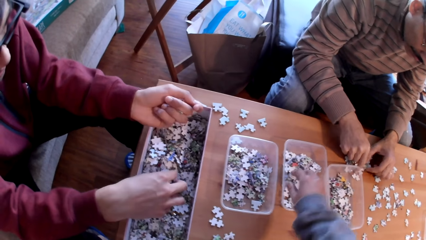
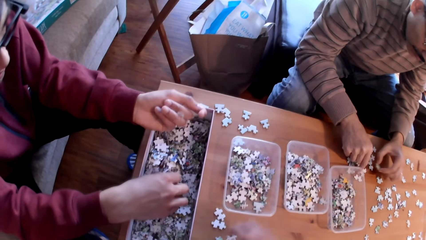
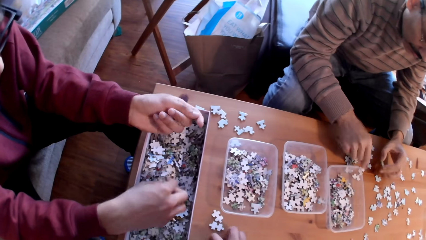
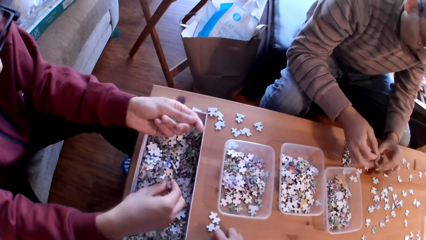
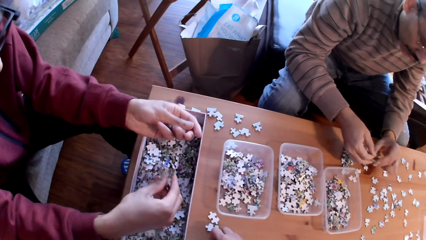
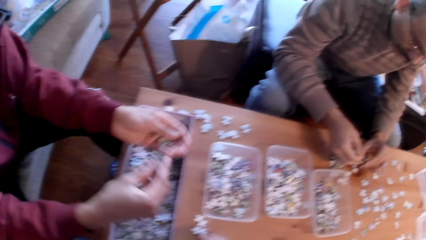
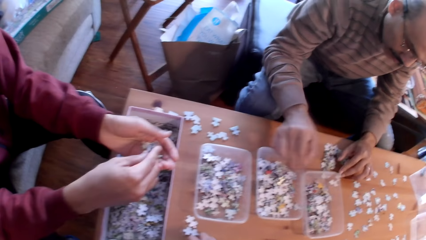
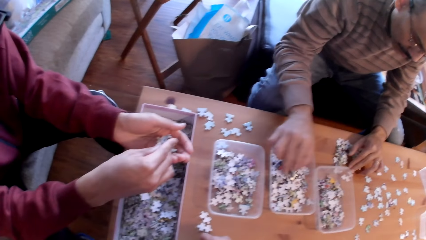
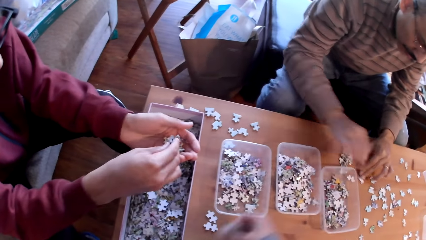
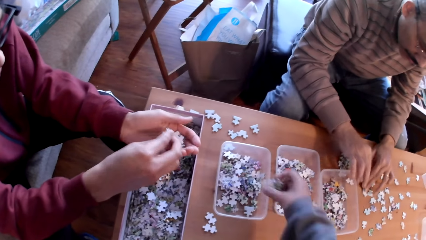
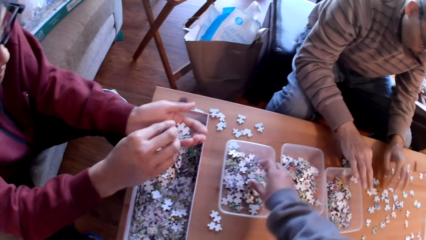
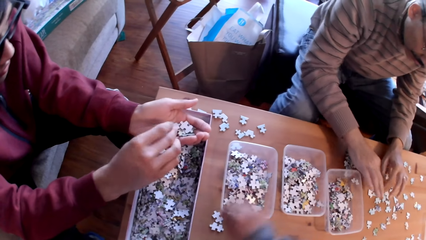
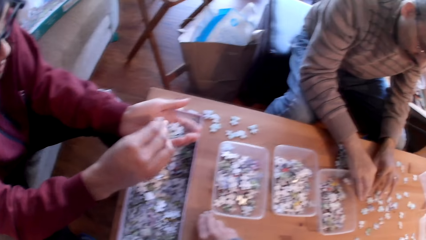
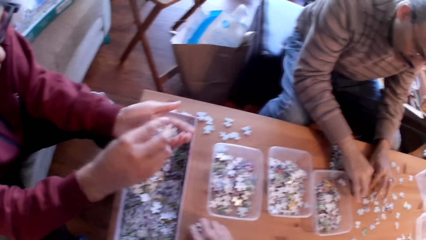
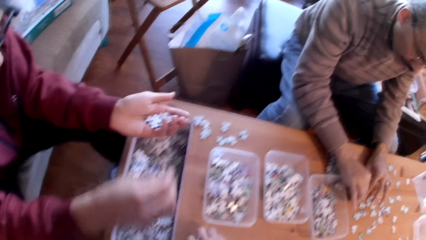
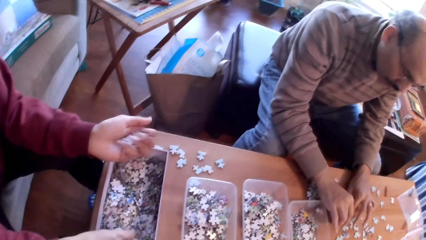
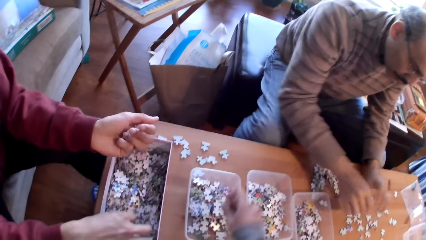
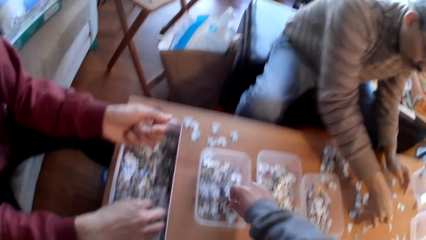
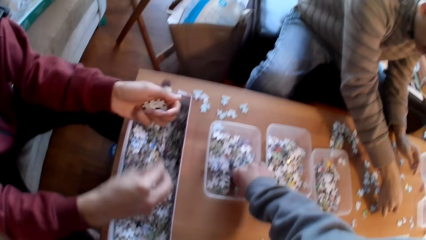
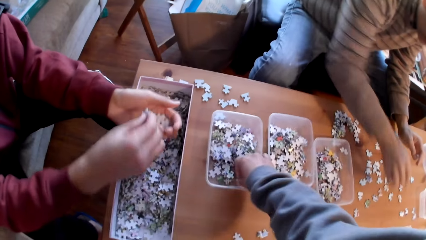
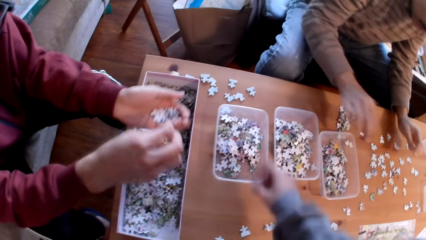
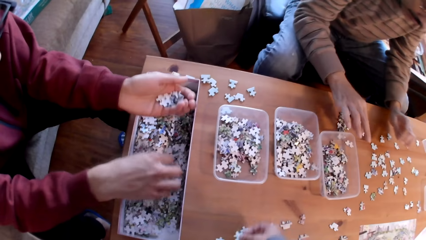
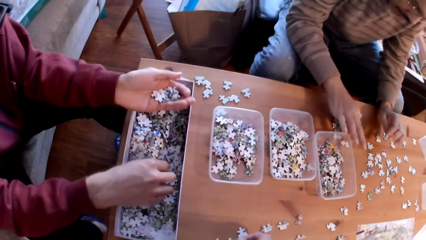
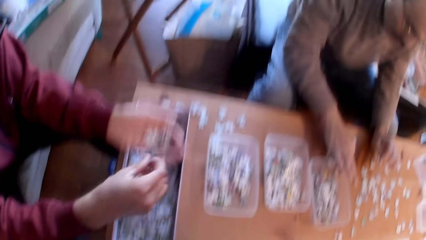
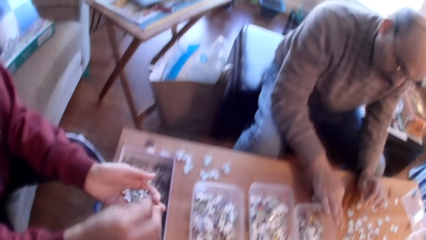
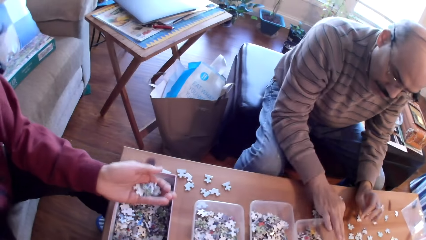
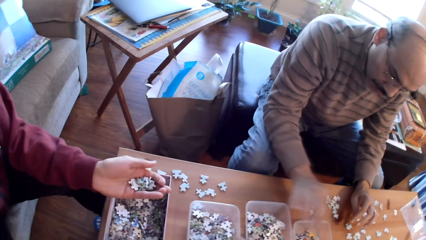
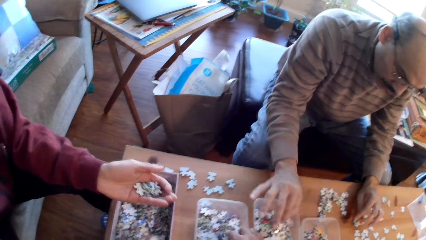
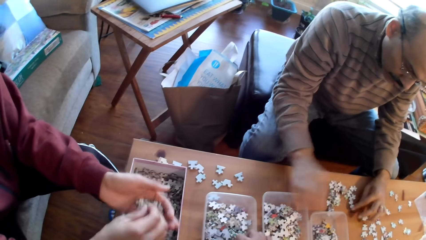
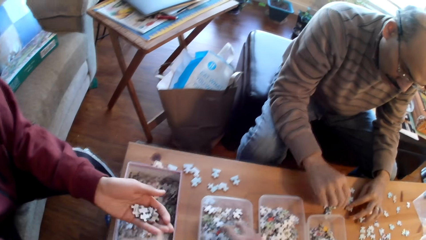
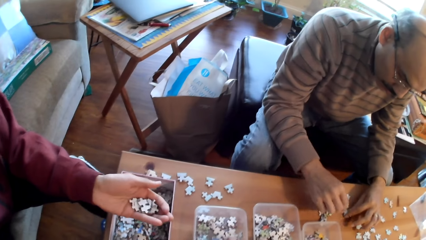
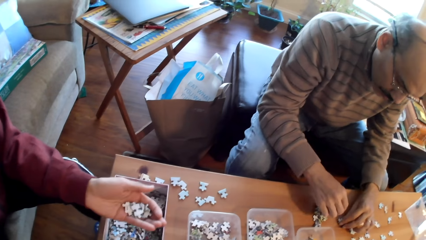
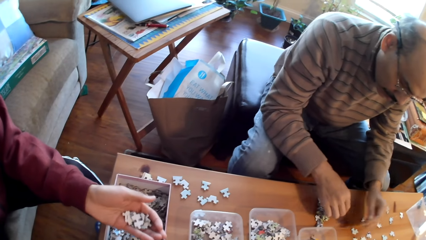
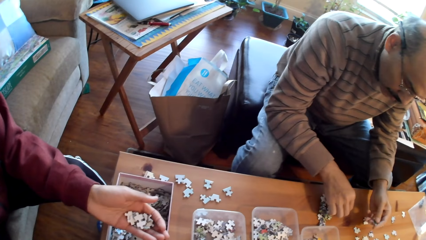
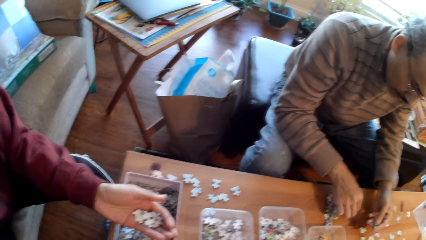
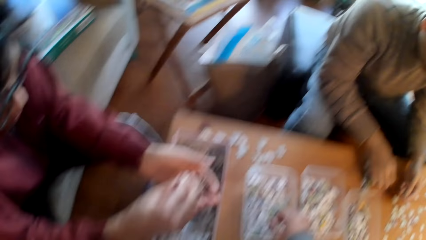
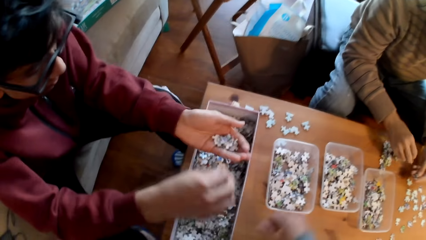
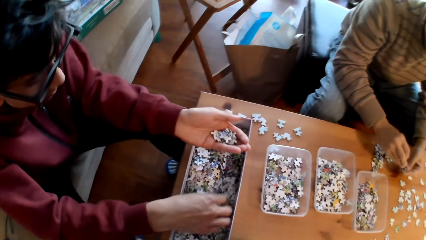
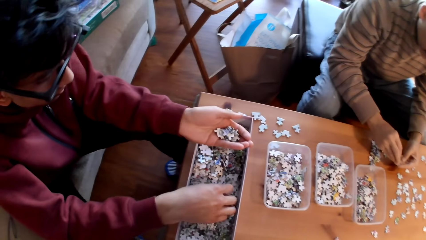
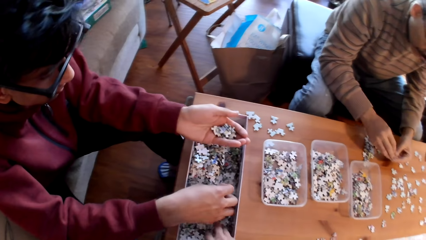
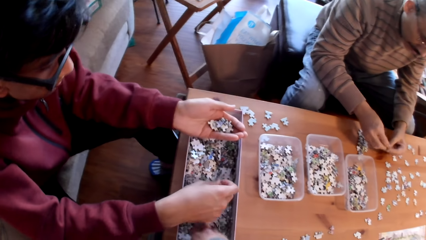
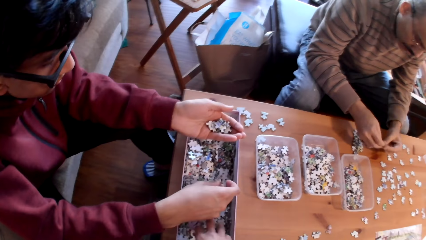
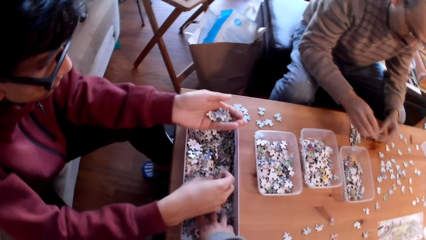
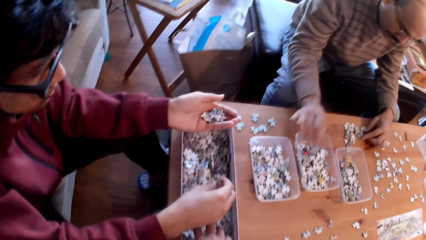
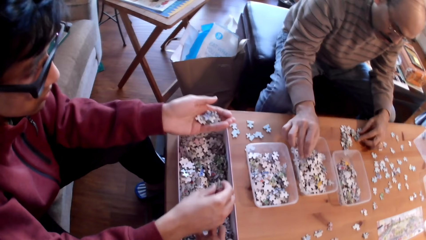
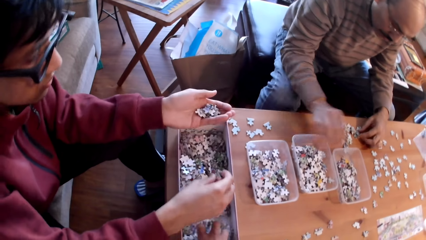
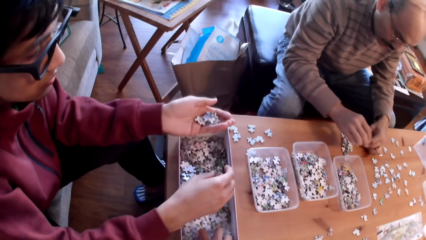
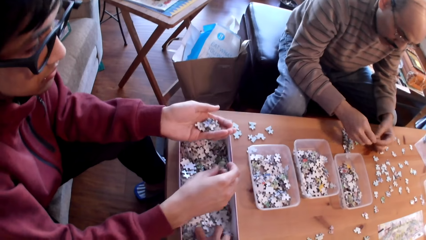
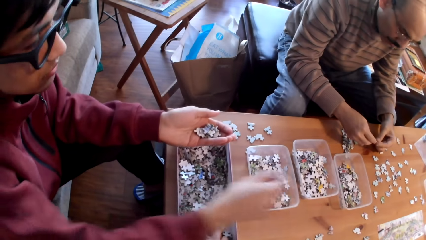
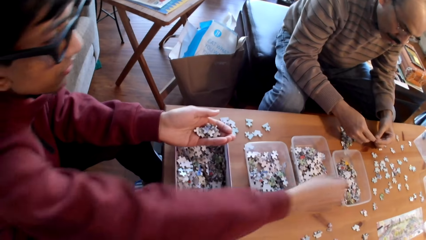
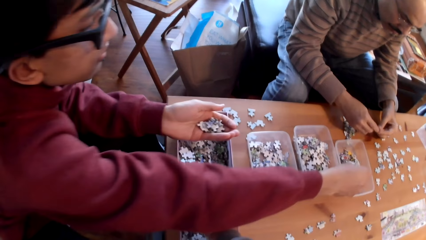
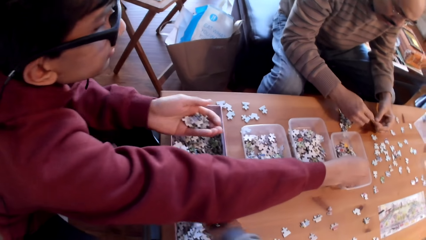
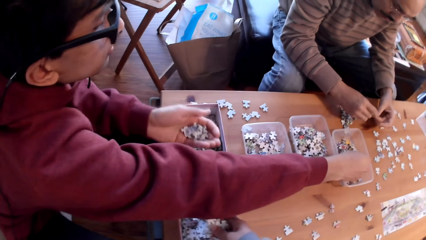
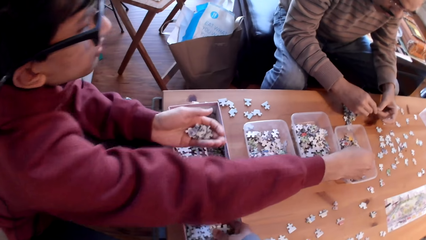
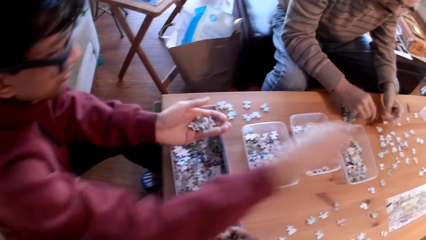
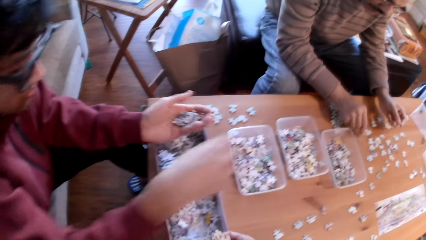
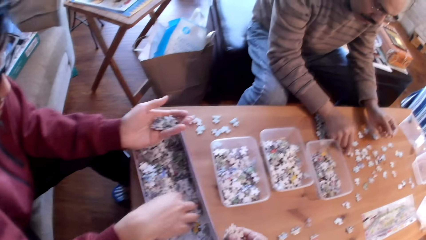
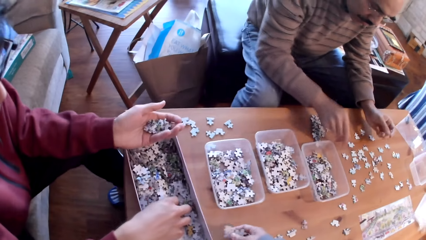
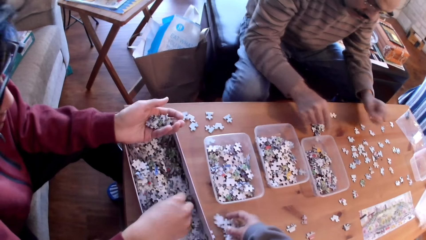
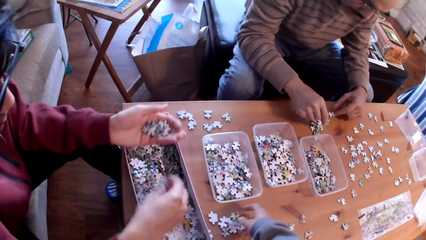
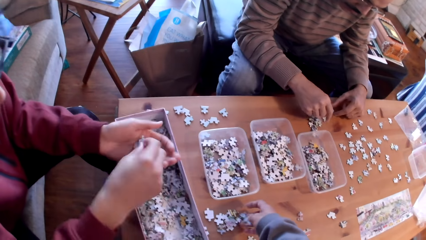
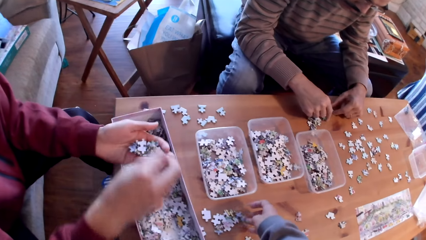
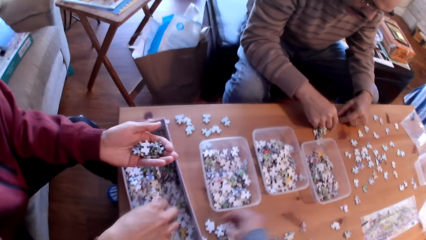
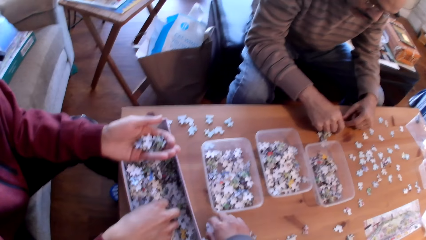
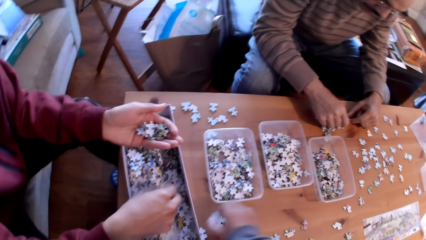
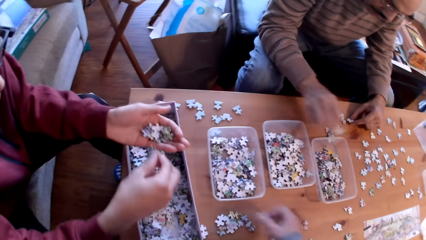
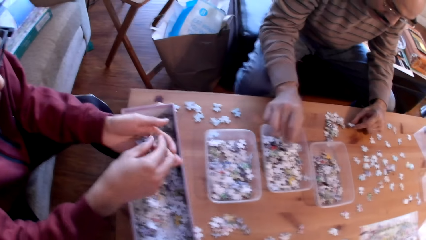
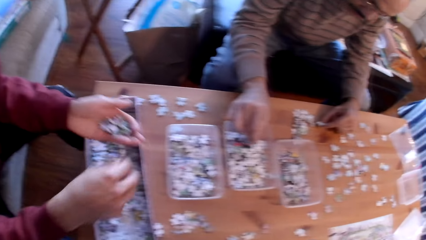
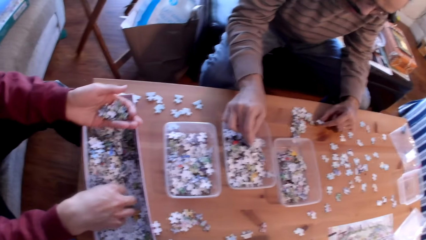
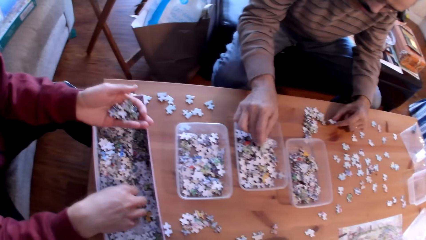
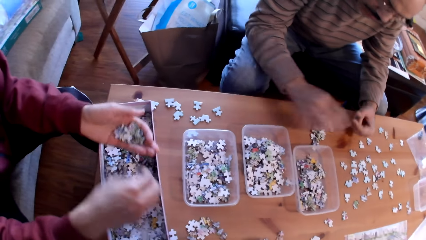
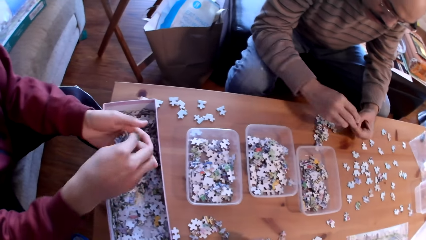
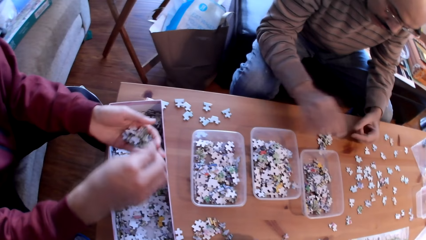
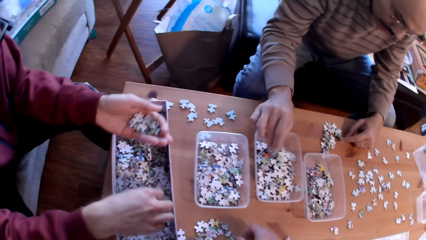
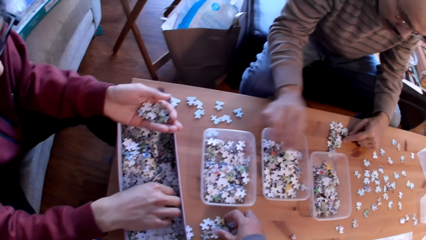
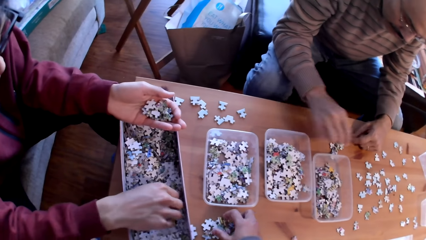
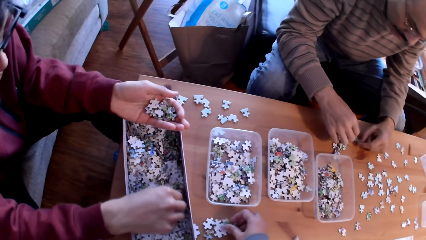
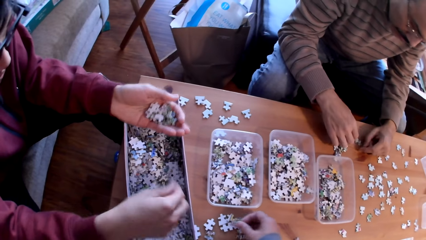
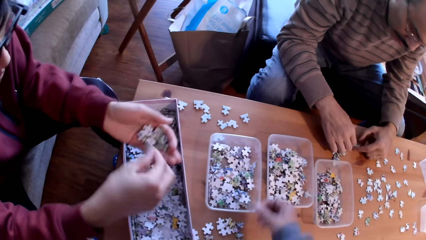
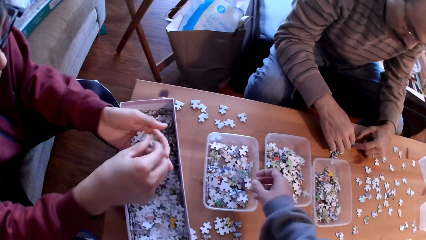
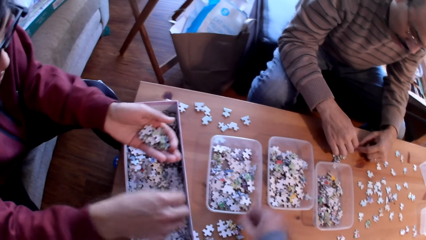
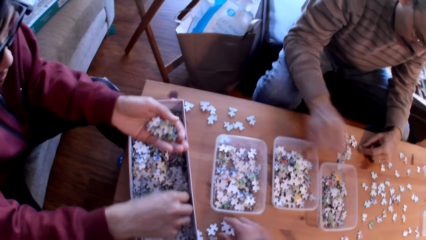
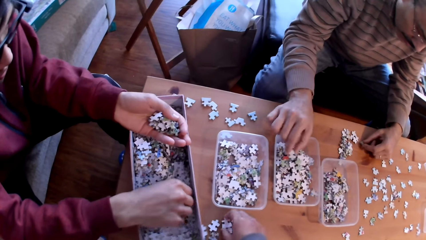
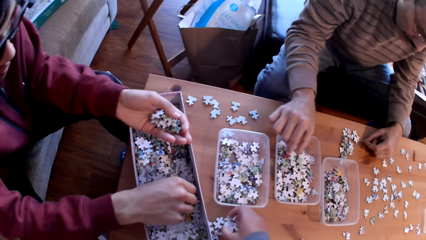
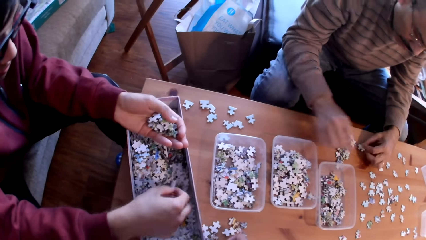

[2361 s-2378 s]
The camera wearer sorts puzzle pieces on the table. A man sorts puzzle pieces on the table. Another man puts cards in the tin. The camera wearer sorts puzzle pieces on the table and puts cards in the tin. A third man sorts puzzle pieces. The camera wearer sorts puzzle pieces on the table. The first man sorts puzzle pieces on the table. The second man puts cards in the tin. The third man sorts puzzle pieces. The camera wearer puts cards in the tin. The first man sorts puzzle pieces. The second man puts cards in the tin. The camera wearer puts cards in the tin. The third man sorts puzzle pieces. The camera wearer sorts puzzle pieces.
